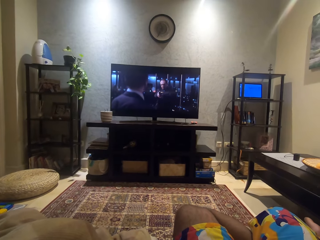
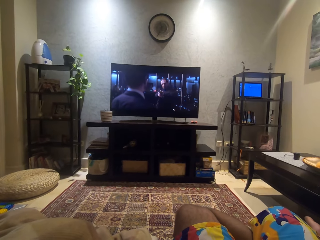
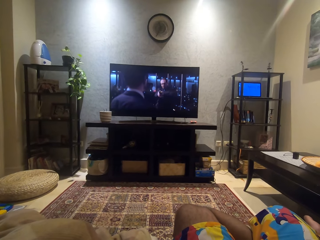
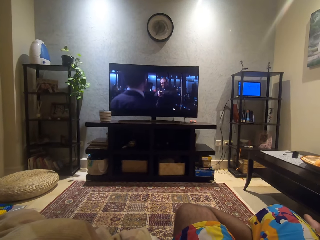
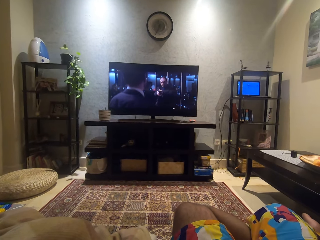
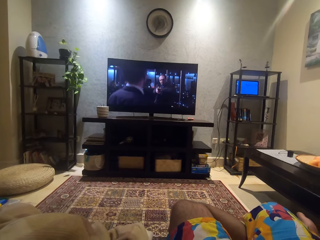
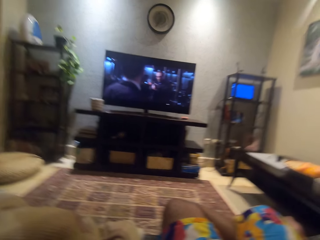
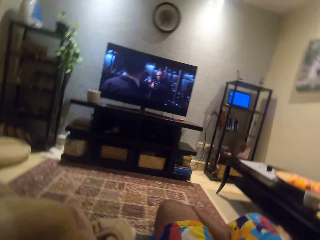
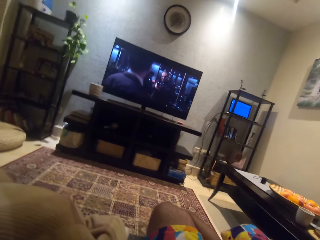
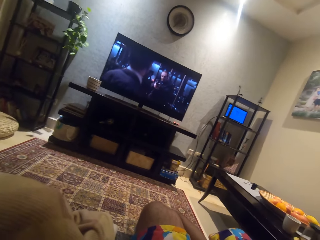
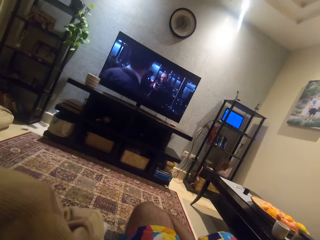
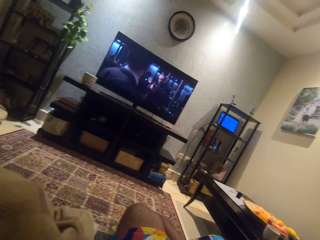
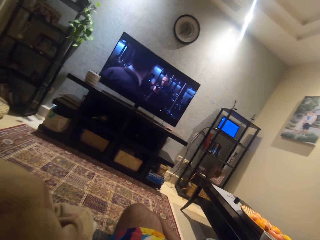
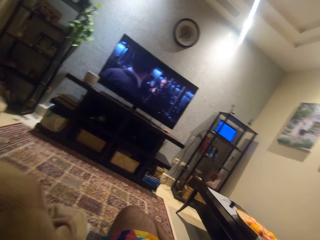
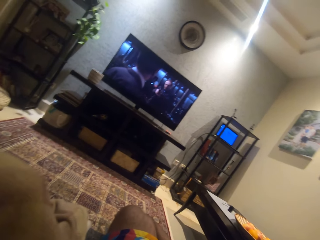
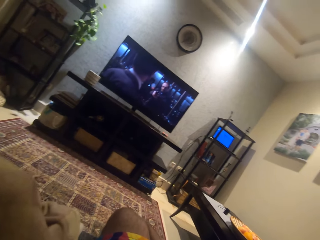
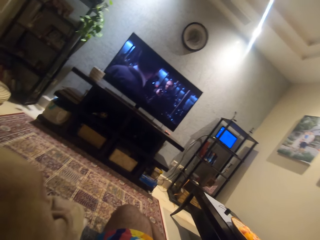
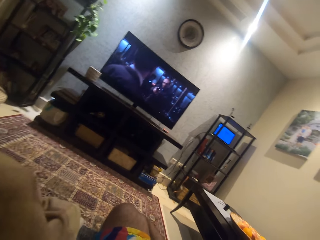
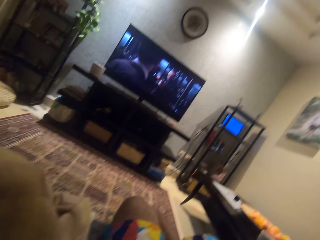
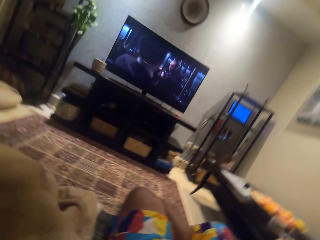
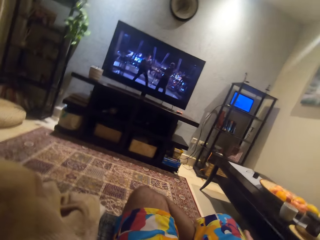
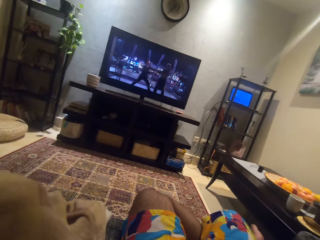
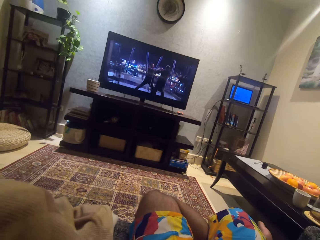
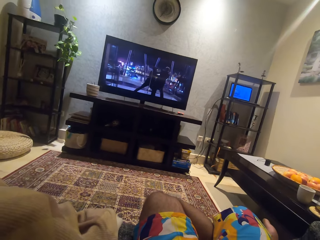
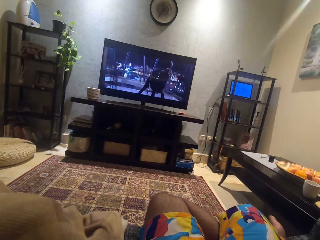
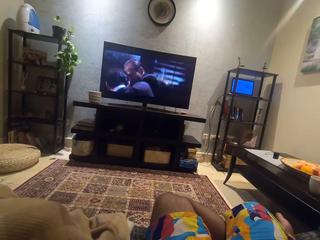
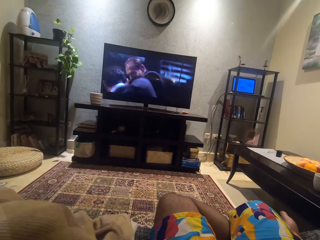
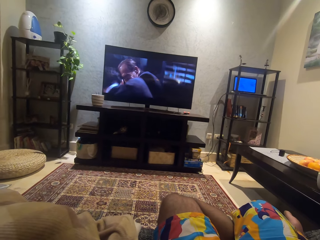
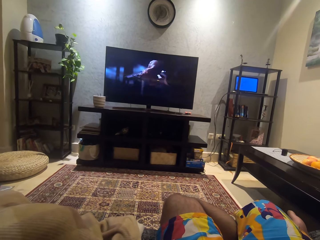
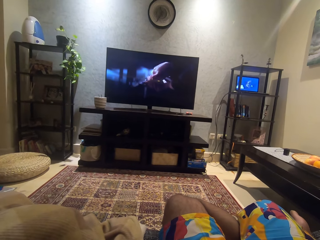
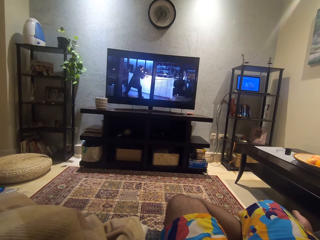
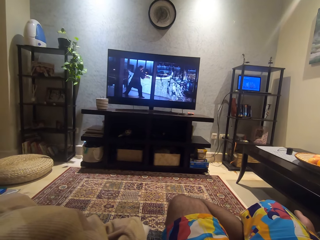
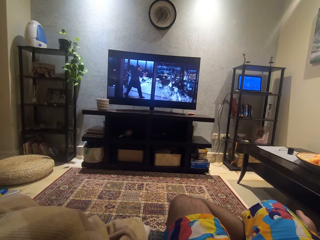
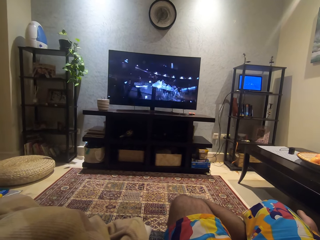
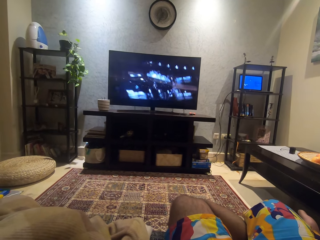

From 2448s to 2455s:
The camera wearer turns his head.

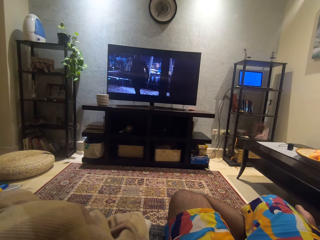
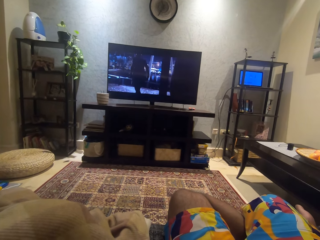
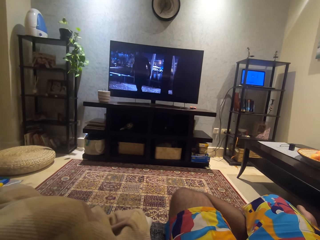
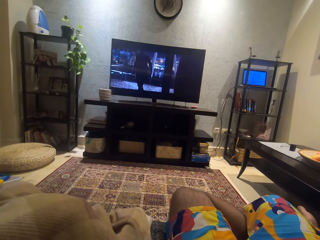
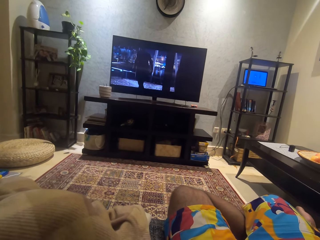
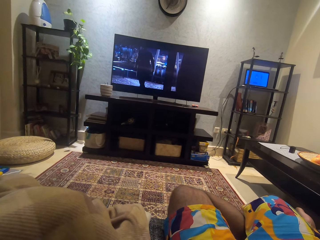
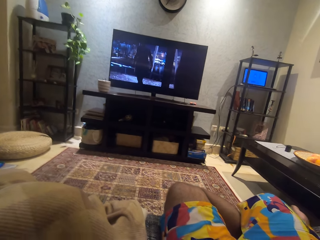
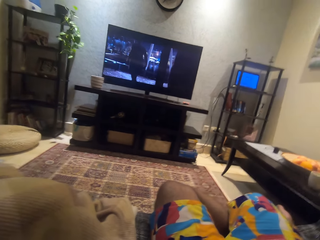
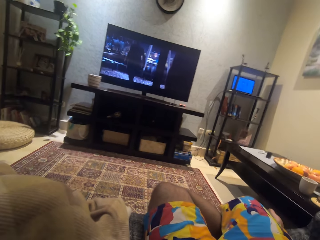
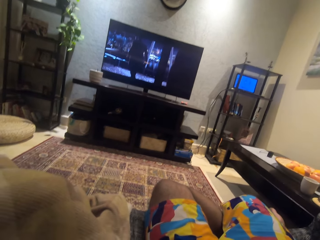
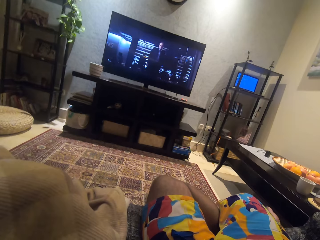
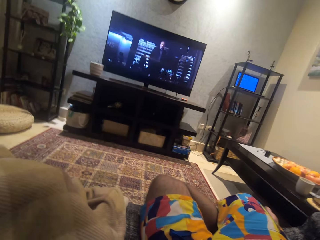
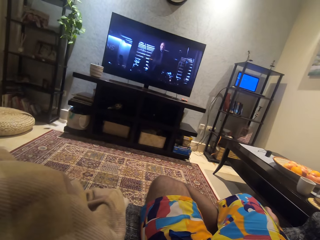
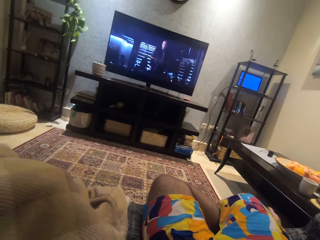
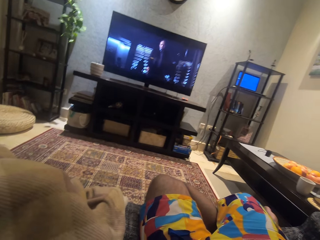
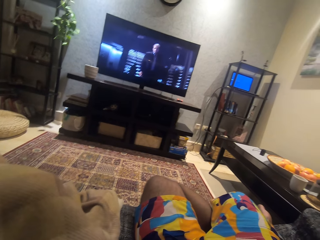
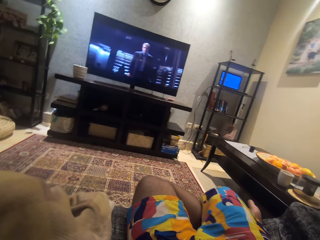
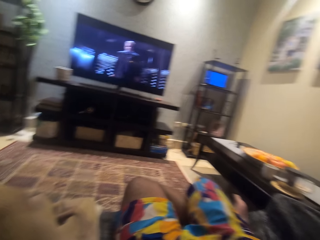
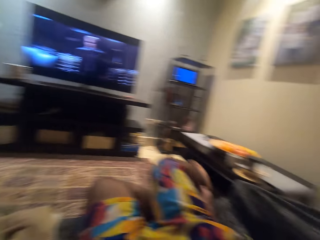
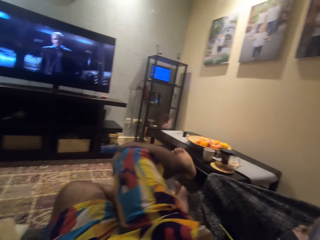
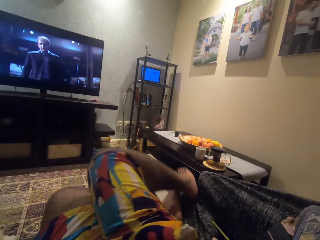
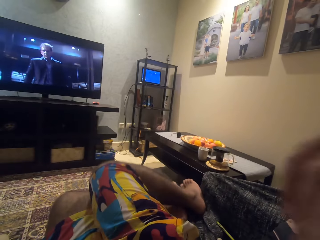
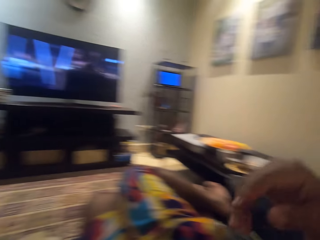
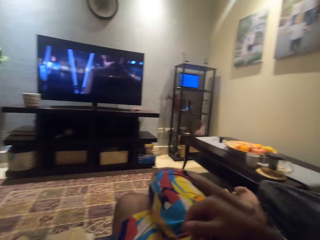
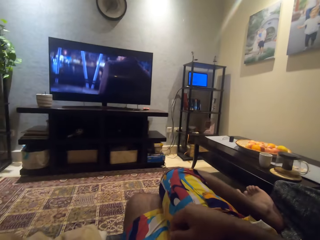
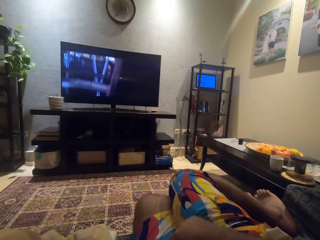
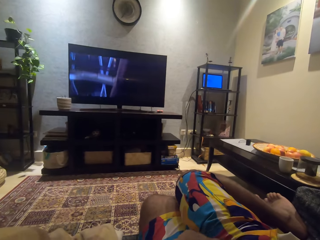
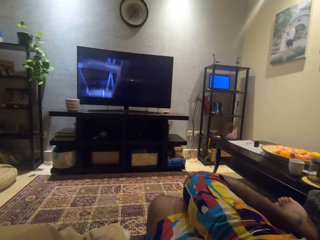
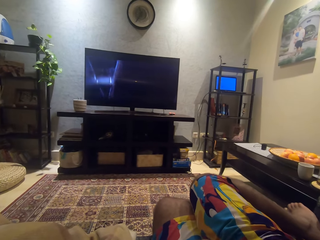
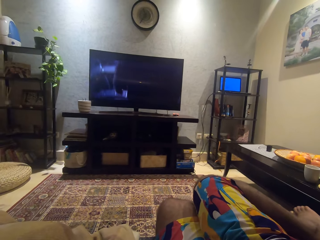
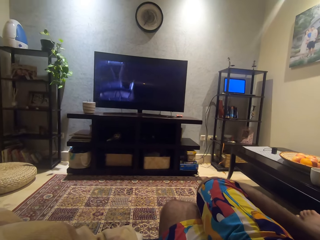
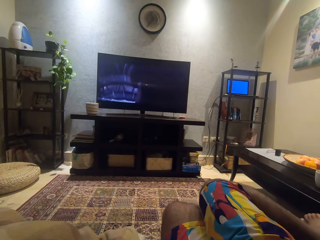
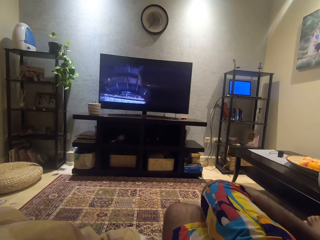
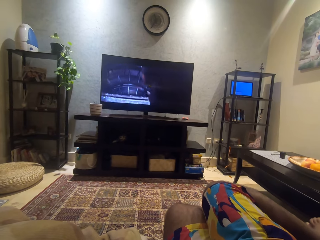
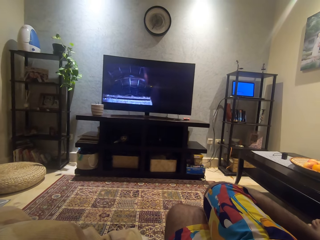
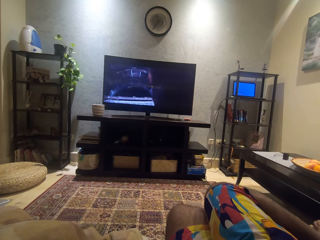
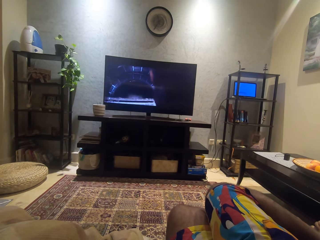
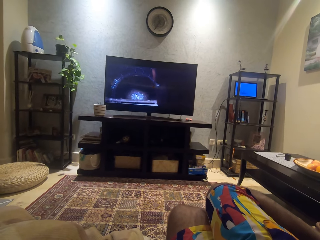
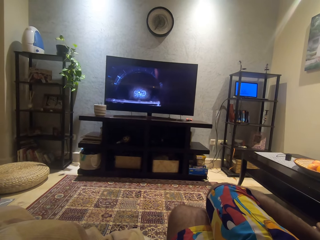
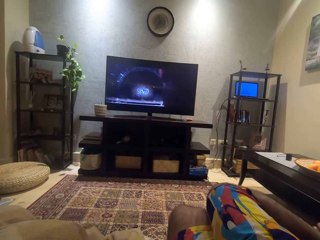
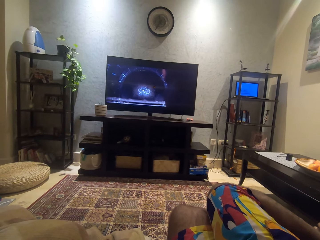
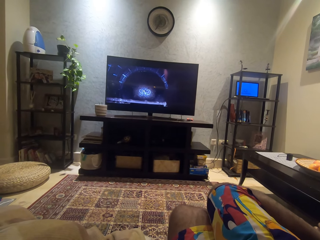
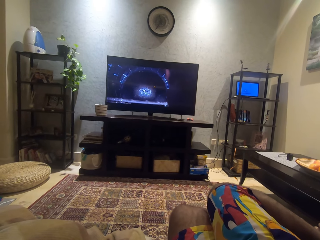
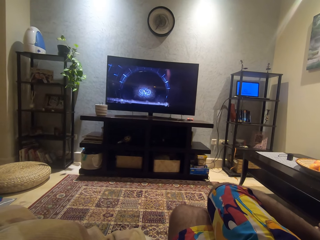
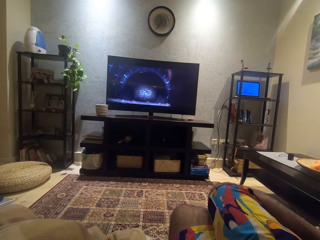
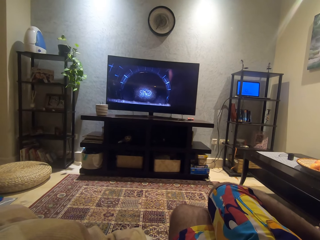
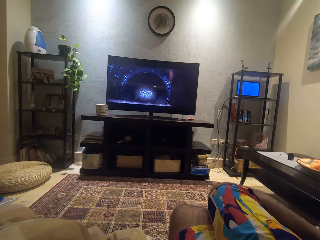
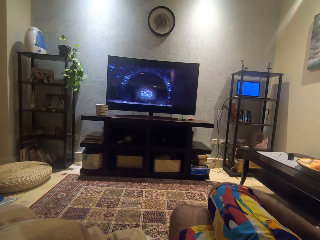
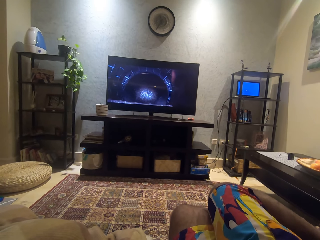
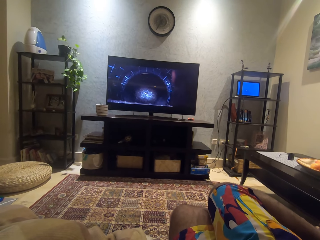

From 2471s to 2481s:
The camera wearer moves his head. He puts the right leg on the seat. He puts the right on himself.

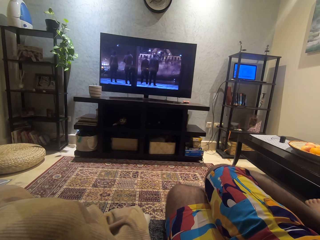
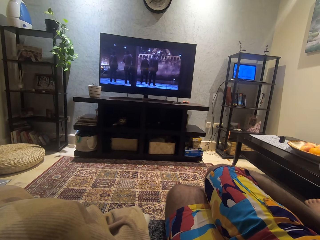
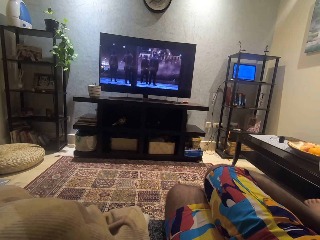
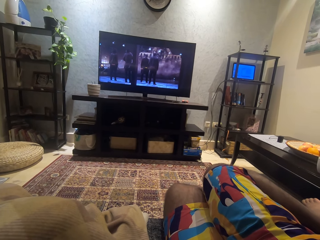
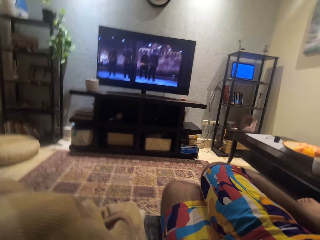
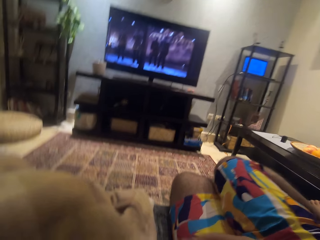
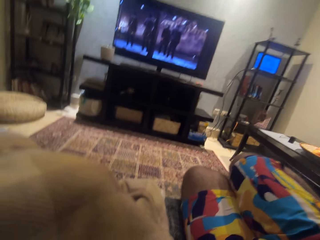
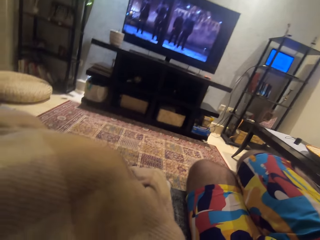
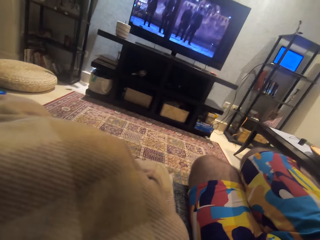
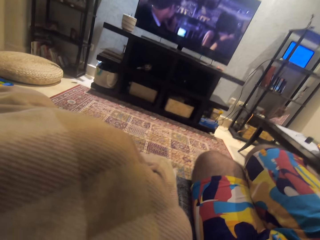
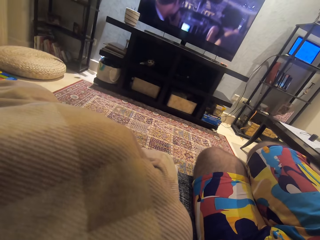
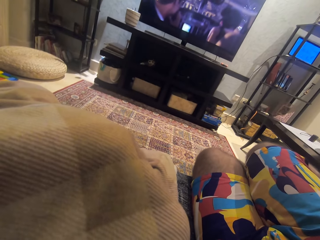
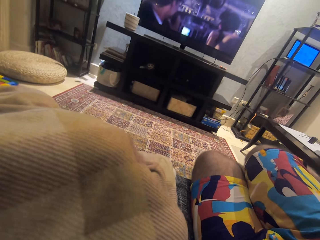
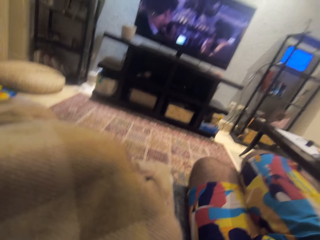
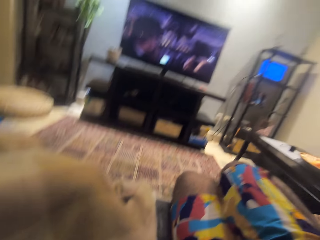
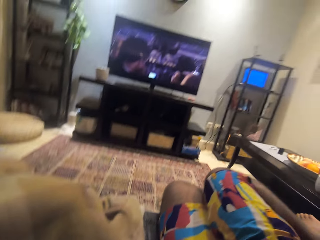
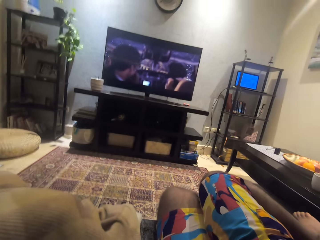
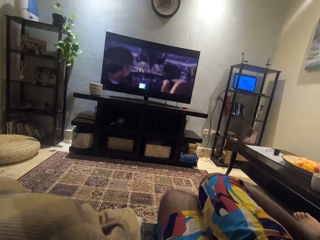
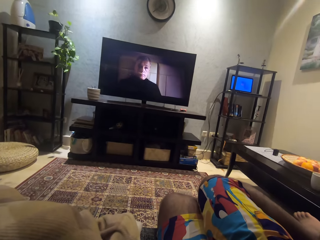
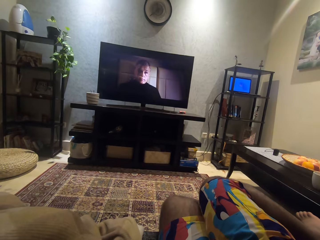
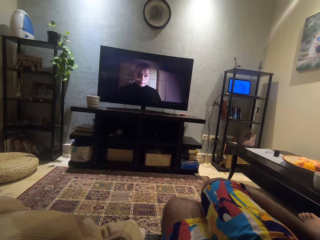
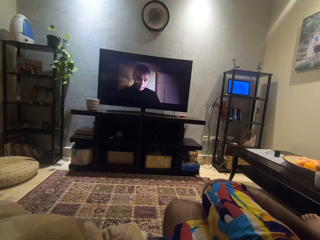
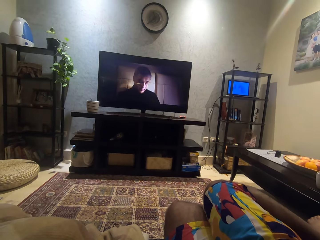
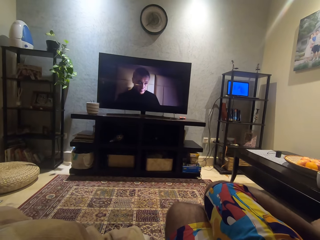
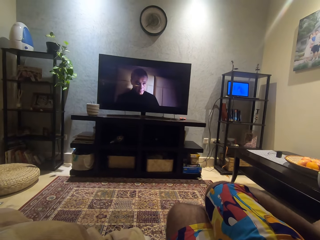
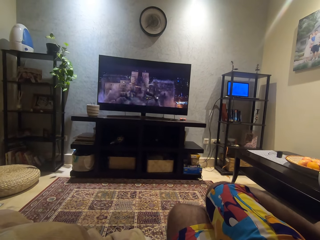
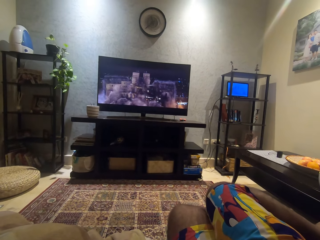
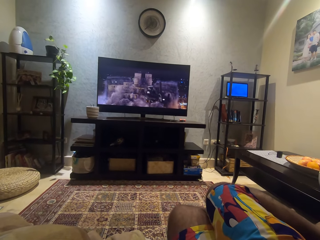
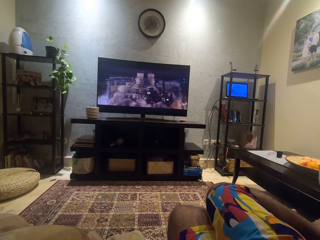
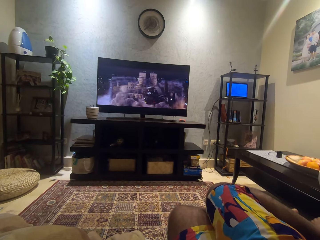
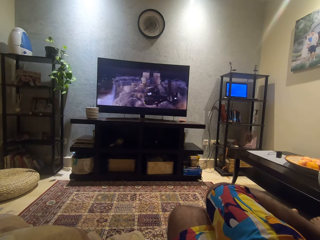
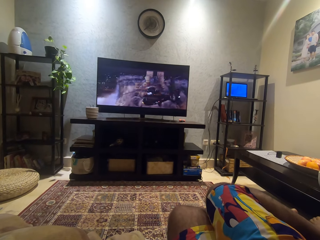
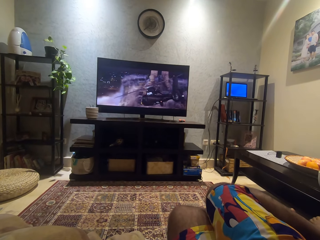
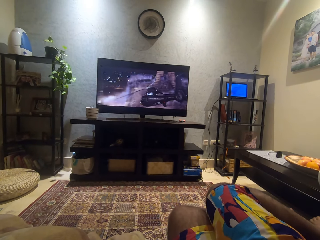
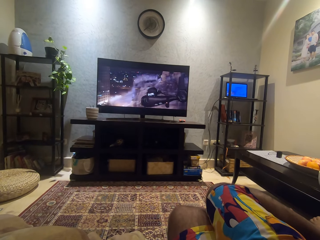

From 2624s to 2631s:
The camera wearer turns his head.
